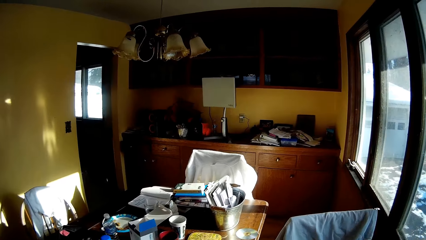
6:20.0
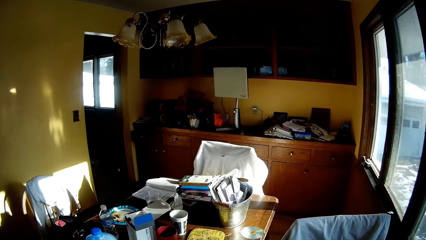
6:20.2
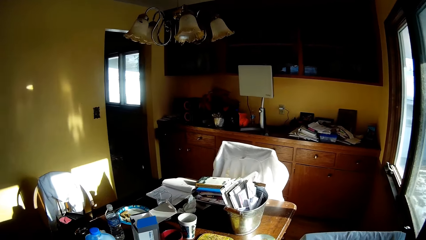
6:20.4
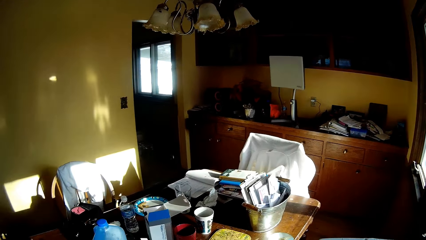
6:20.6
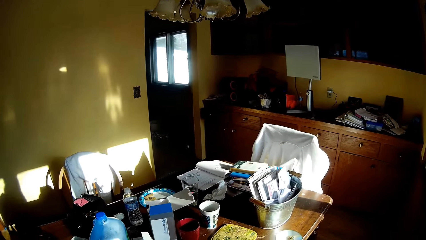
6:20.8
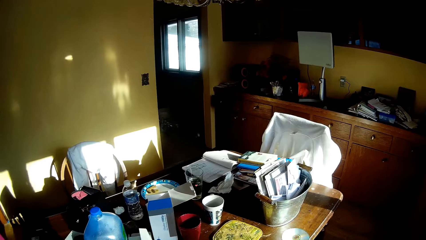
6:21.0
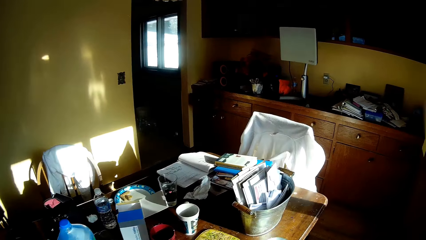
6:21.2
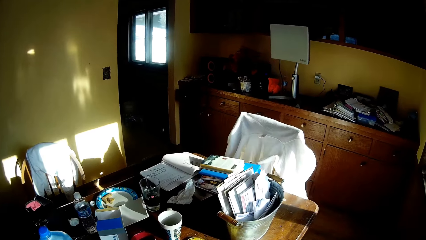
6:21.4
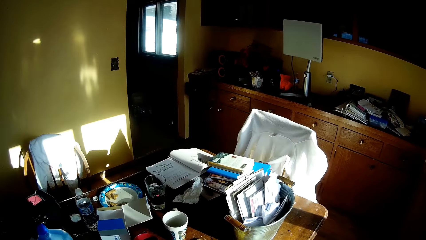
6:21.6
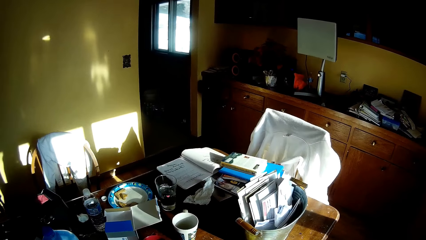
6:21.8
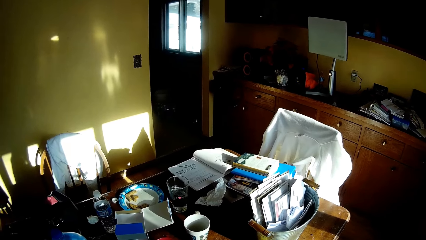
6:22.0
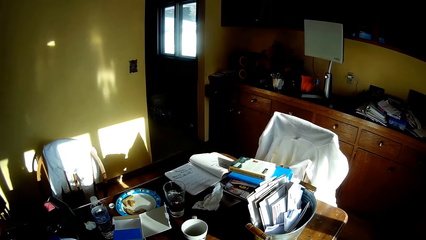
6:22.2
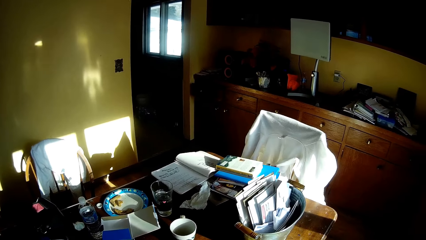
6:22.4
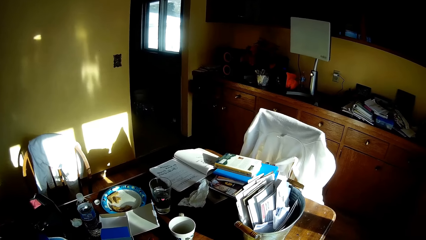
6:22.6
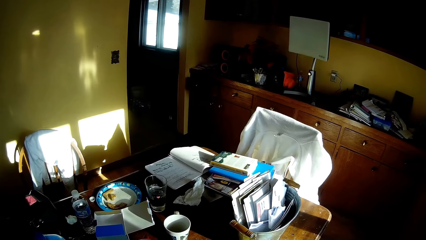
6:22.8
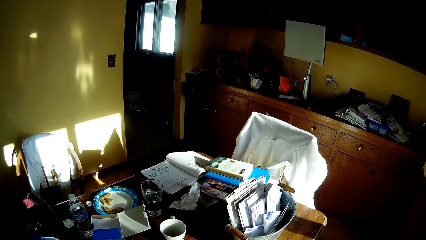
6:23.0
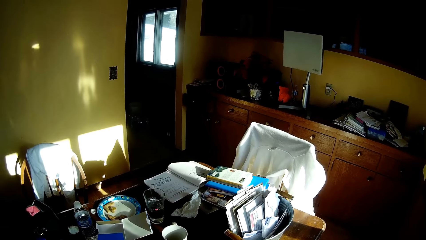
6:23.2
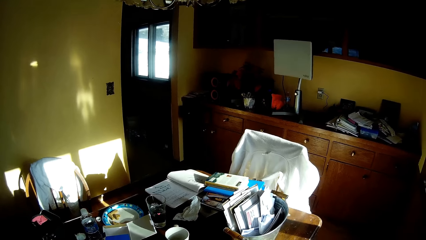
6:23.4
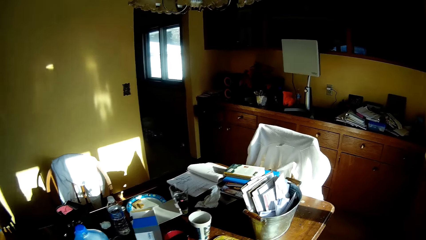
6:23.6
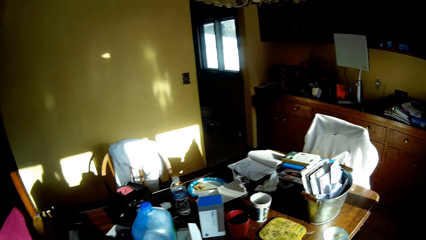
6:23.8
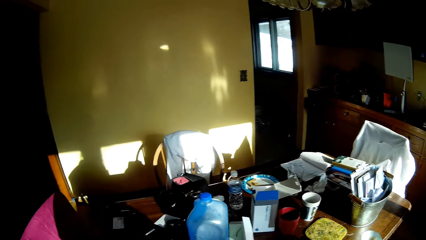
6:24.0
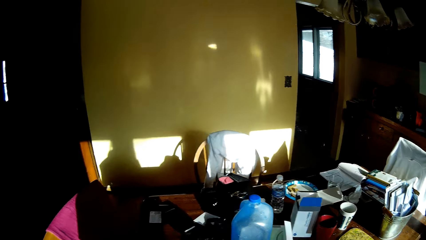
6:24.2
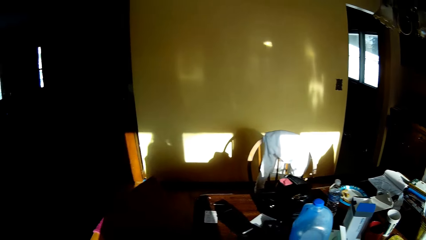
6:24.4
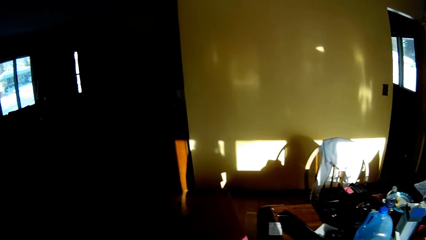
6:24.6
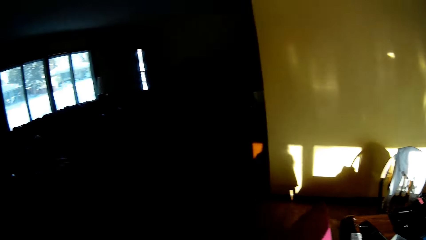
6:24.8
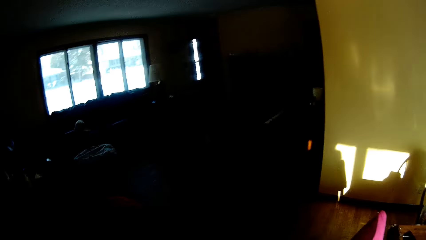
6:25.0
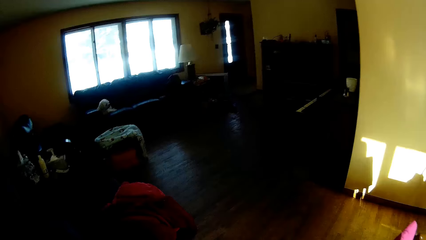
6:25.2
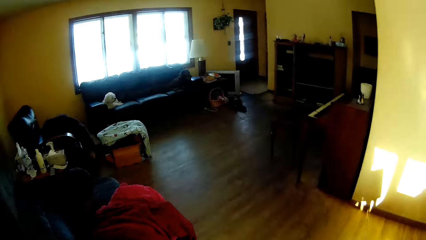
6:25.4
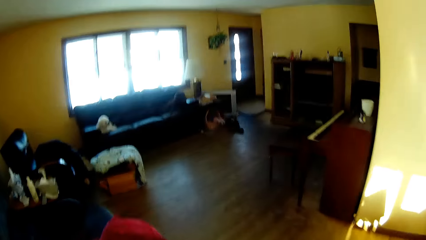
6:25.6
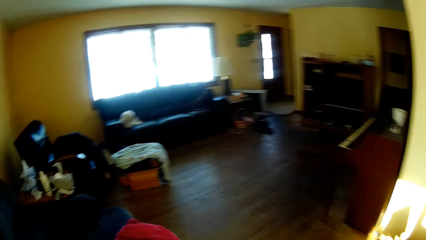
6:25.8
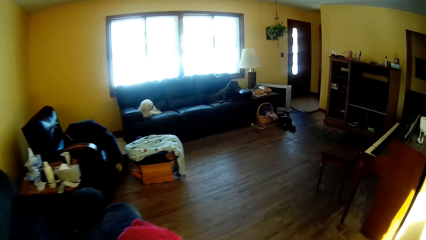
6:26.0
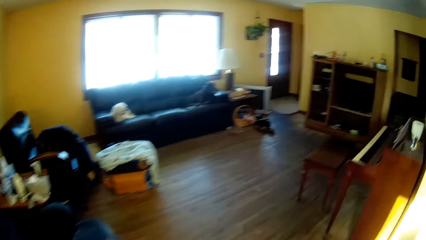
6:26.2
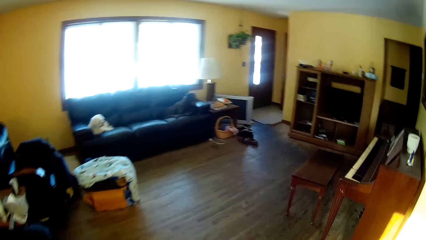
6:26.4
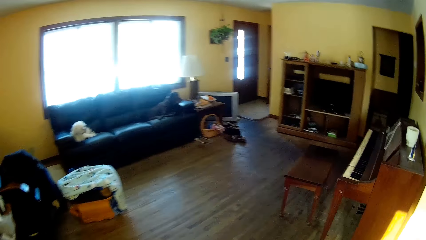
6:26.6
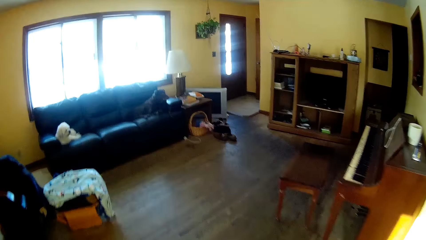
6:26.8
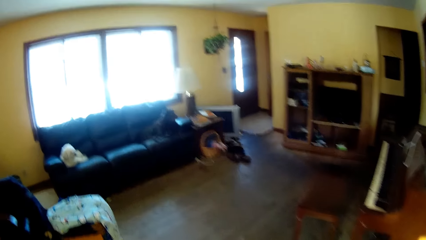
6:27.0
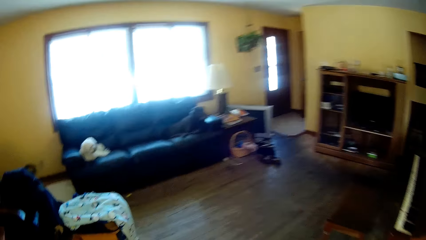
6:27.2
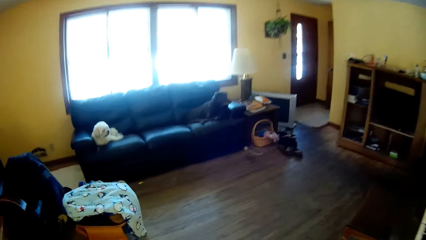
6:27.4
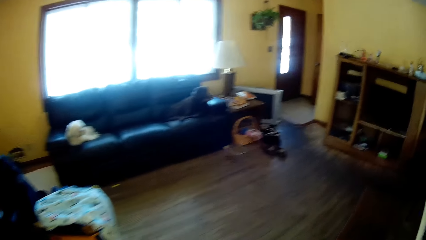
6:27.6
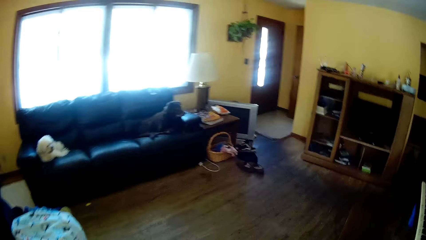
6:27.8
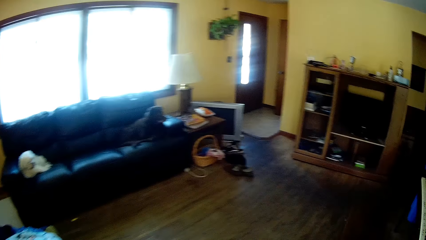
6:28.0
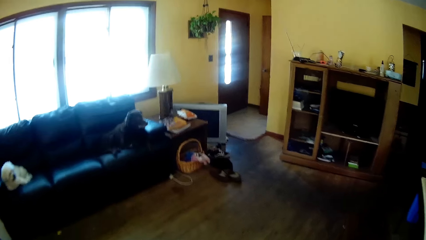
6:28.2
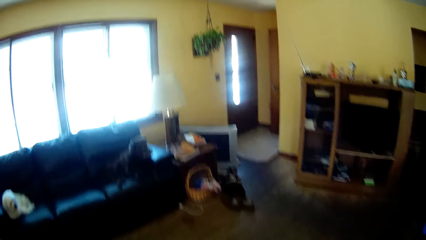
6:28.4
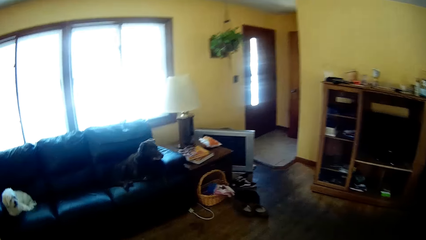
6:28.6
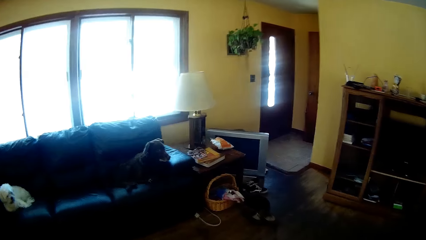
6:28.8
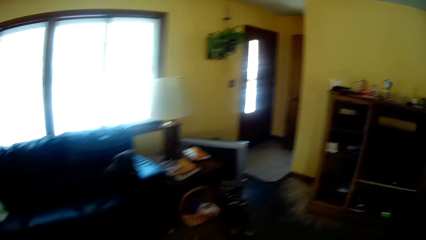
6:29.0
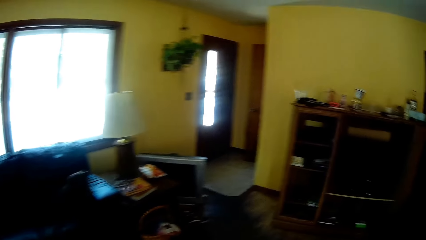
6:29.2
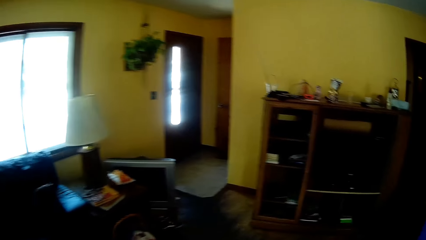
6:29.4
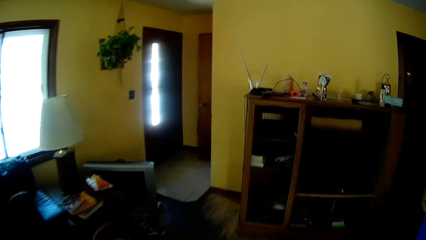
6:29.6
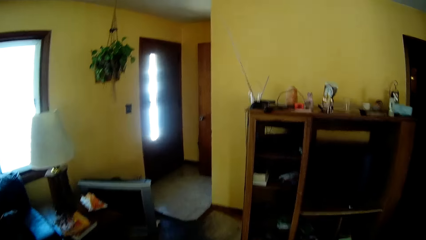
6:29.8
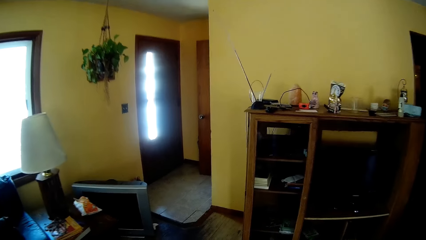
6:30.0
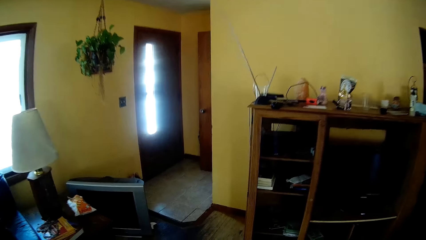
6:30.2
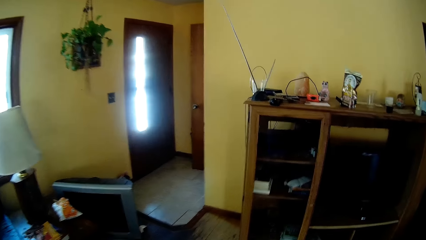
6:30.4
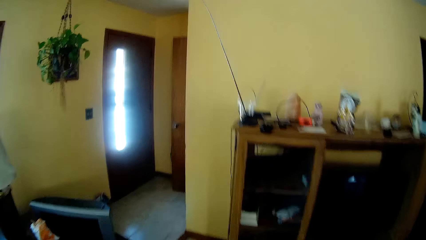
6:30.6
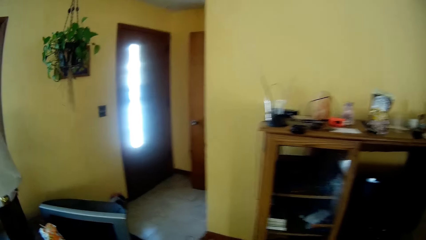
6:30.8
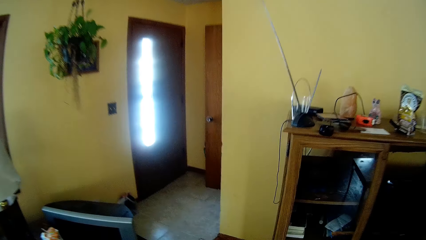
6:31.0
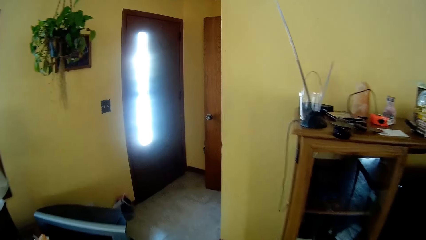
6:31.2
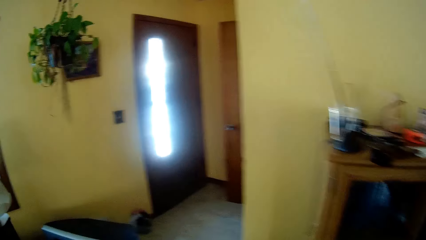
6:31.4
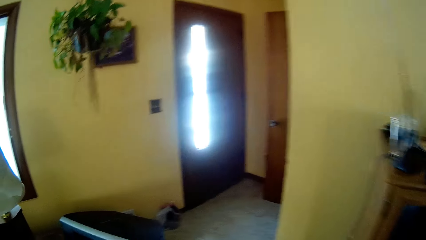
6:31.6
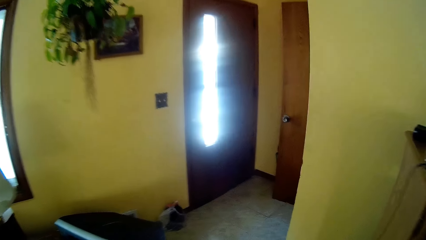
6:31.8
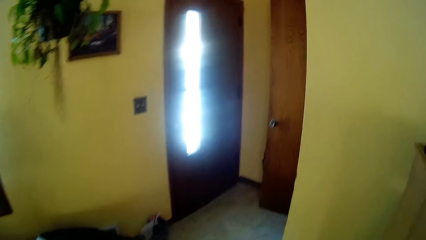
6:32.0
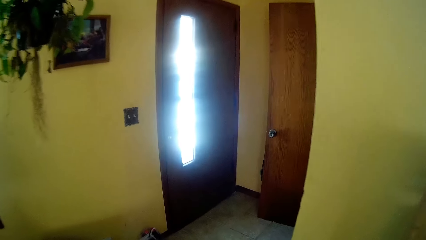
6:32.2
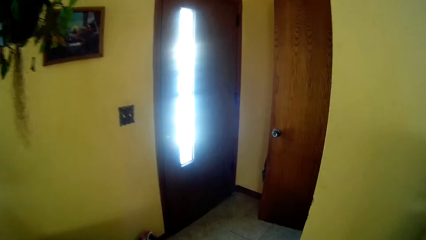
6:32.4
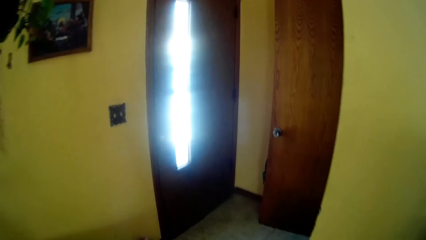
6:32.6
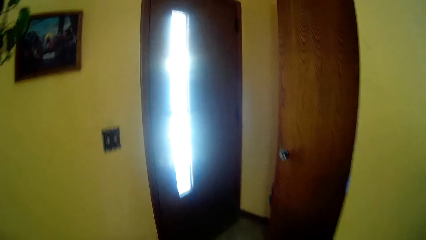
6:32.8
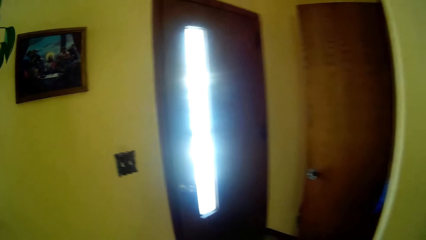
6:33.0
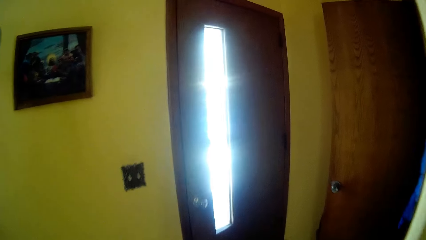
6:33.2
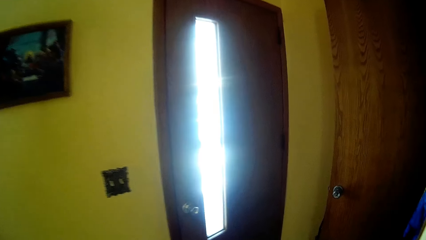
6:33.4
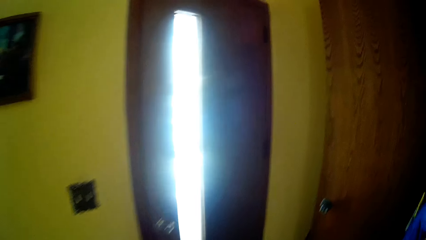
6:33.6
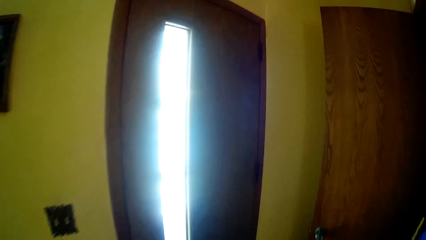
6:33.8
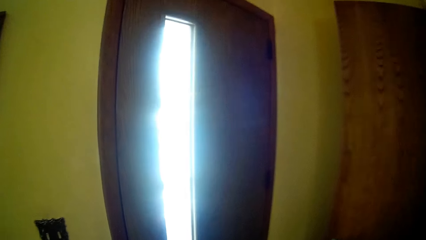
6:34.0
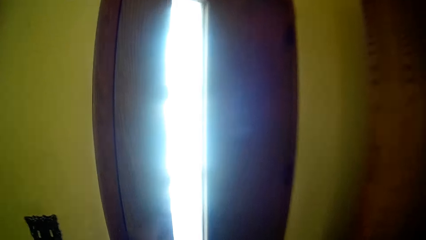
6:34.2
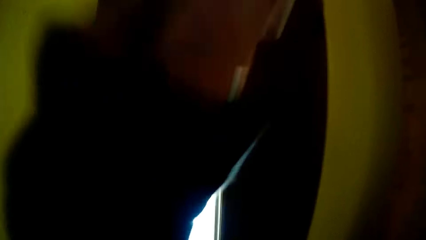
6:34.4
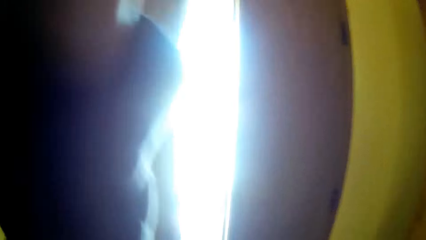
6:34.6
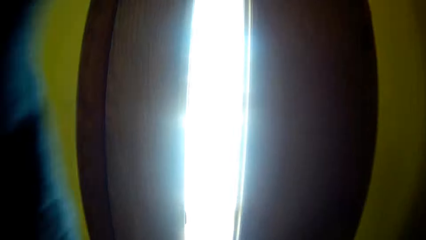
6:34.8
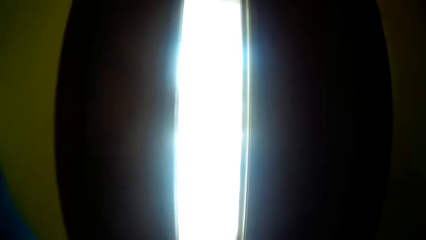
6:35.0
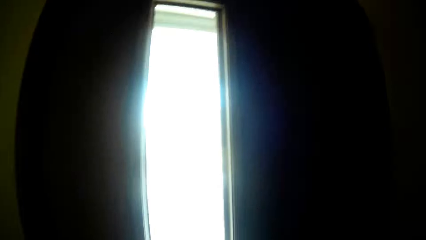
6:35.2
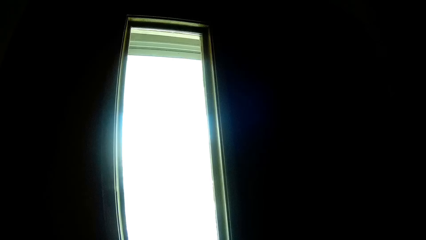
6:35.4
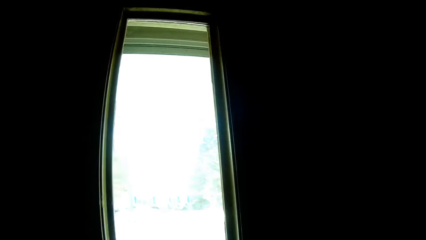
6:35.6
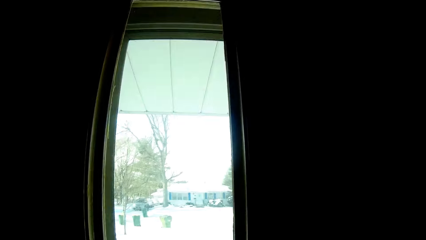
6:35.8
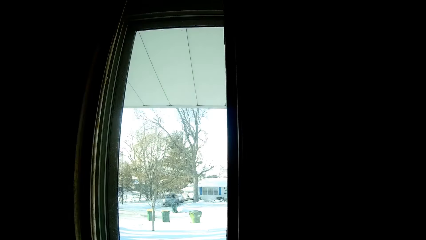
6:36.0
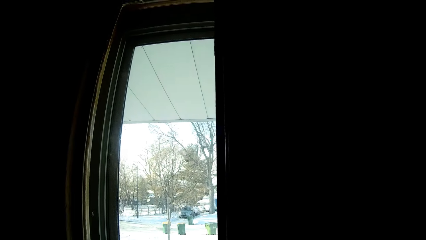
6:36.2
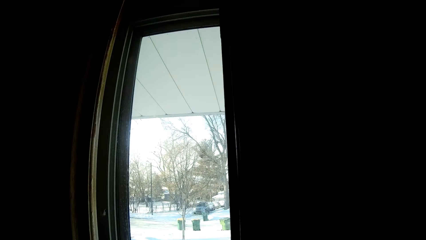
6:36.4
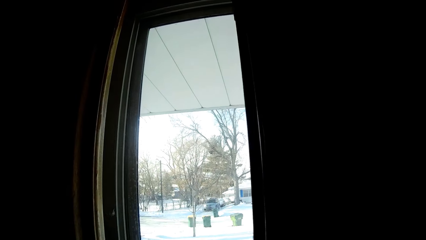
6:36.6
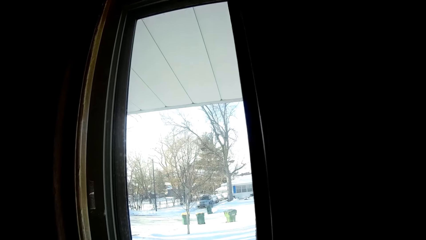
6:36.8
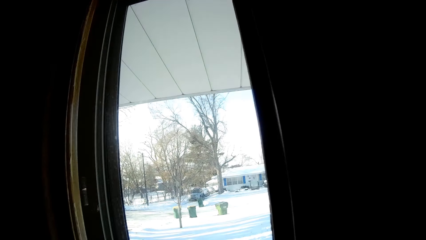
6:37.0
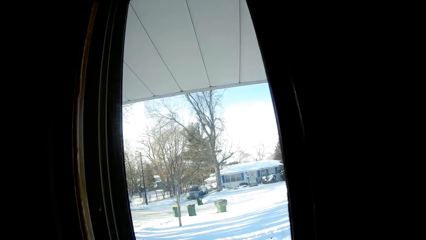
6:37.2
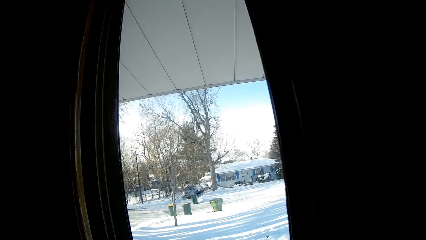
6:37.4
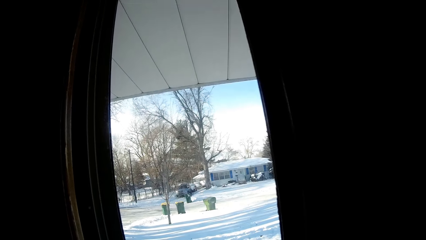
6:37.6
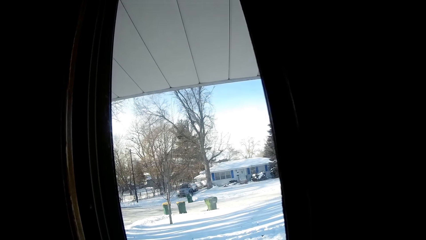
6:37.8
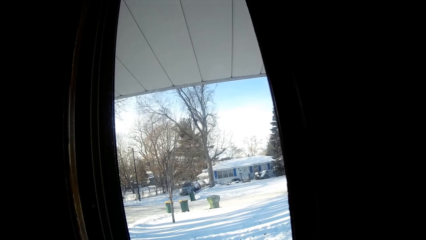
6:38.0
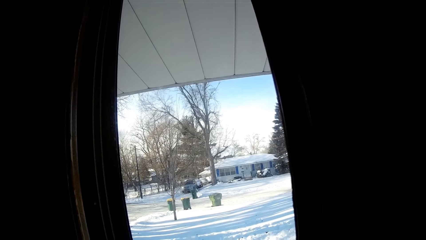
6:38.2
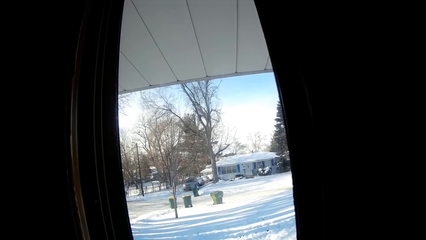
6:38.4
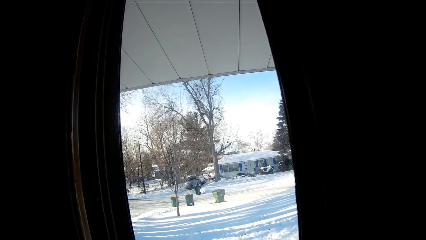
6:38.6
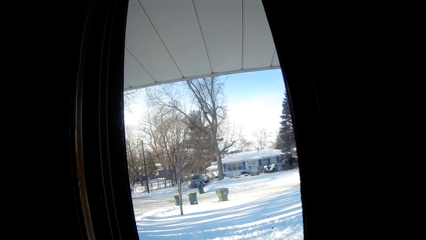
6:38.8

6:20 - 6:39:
The camera wearer looks at the books on the table. He walks around the house. He moves his hand. He looks through the window.
